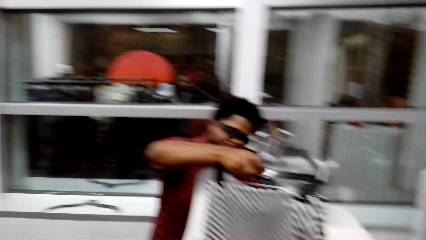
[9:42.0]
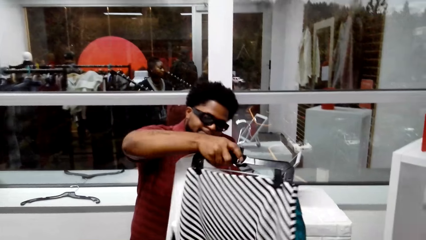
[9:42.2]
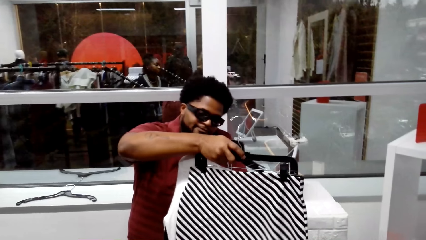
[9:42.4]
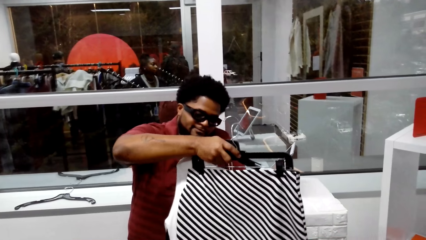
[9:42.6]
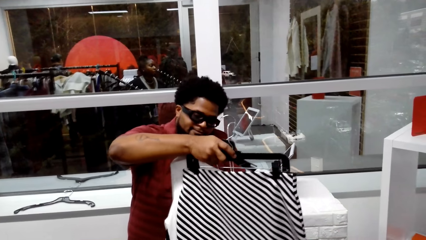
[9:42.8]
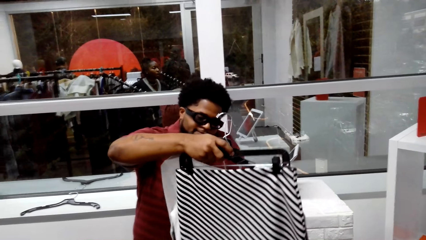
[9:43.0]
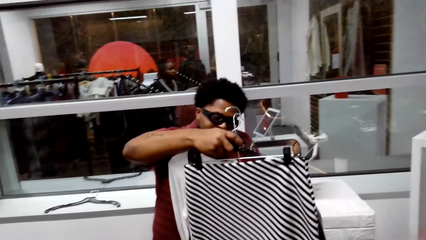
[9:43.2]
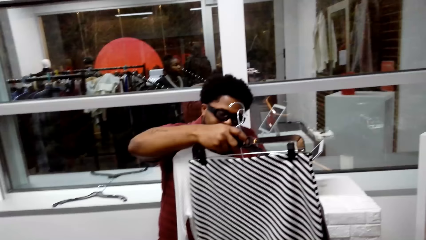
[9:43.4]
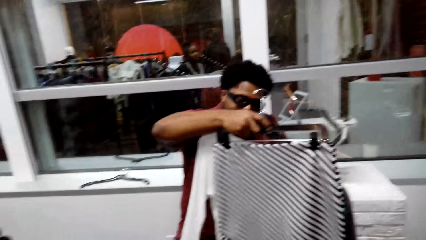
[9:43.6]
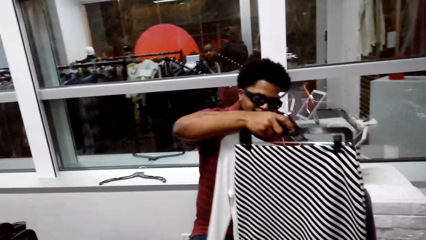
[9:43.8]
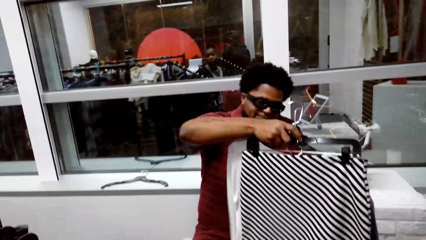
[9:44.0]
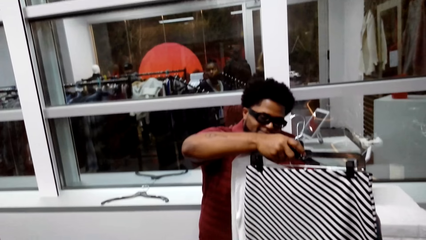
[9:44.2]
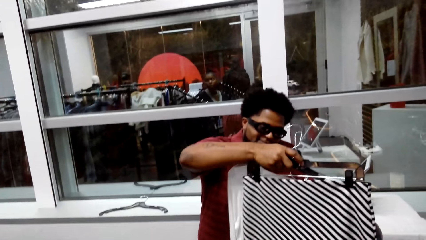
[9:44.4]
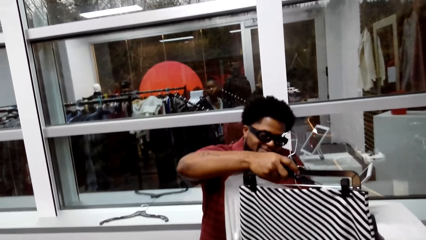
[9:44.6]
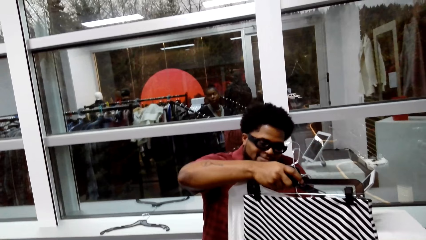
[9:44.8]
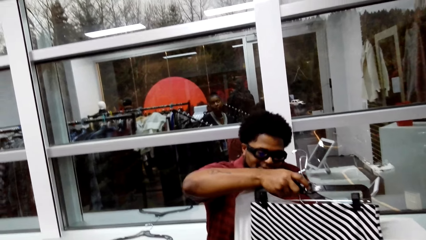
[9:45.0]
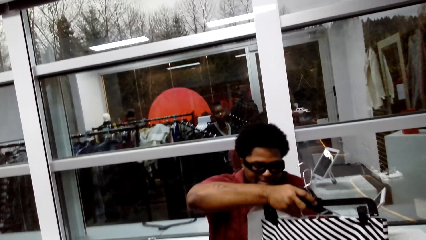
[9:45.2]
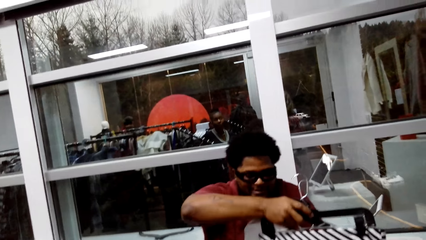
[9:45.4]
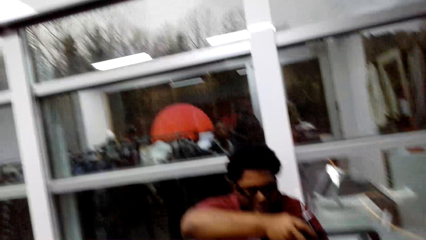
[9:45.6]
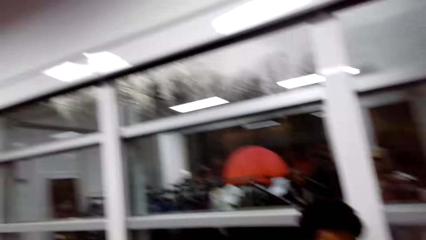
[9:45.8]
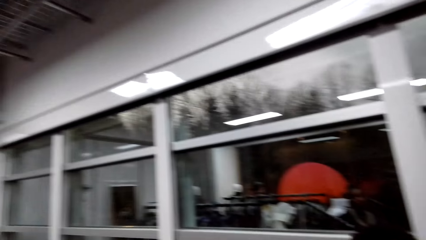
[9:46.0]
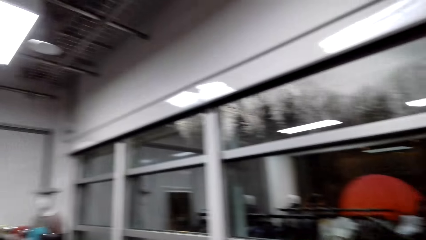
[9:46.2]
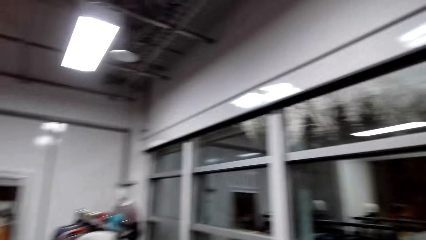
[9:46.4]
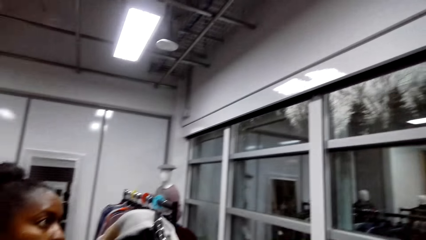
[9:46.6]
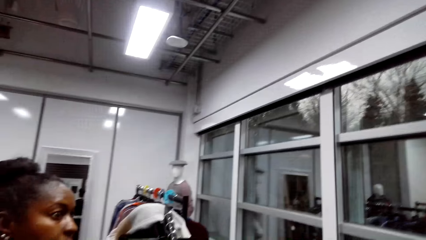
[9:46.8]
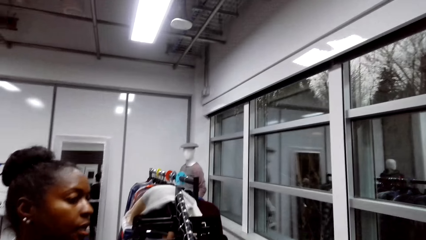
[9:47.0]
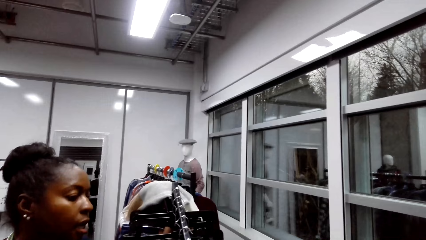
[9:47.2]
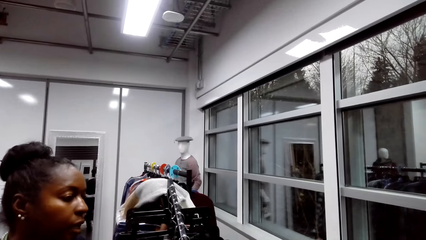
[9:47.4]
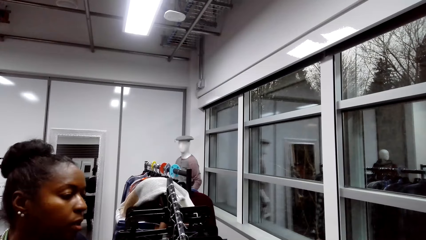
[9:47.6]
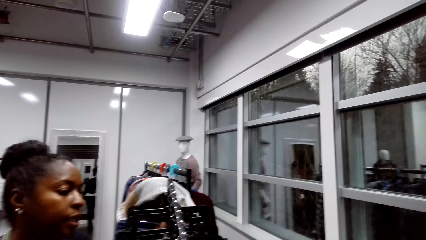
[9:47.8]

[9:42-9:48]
The woman talks to the cashier. The cashier looks at clothes and holds clothes up.

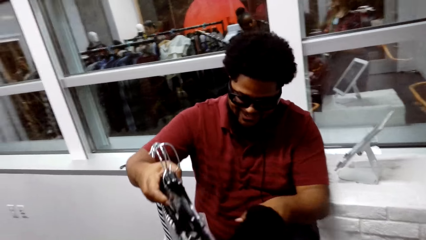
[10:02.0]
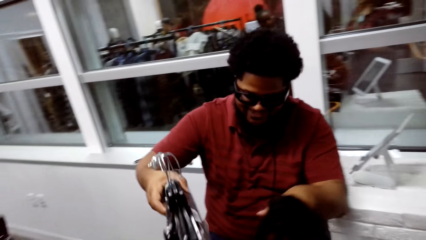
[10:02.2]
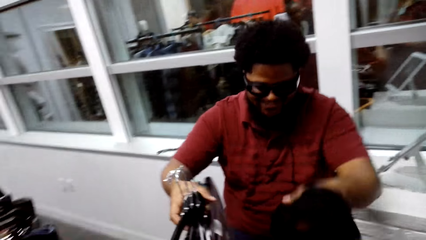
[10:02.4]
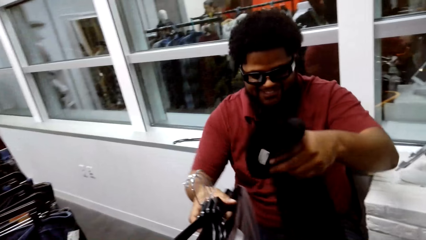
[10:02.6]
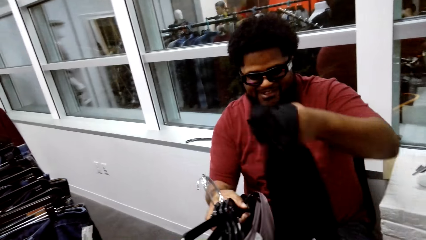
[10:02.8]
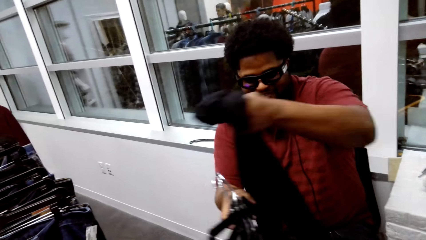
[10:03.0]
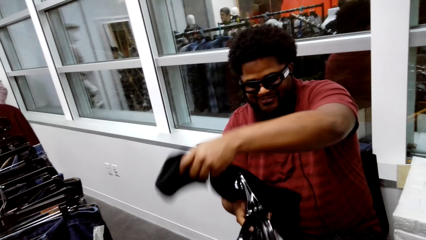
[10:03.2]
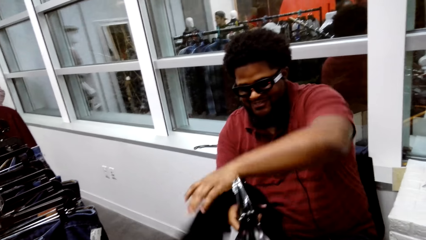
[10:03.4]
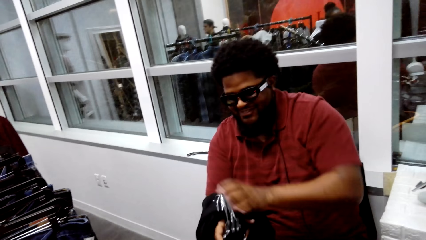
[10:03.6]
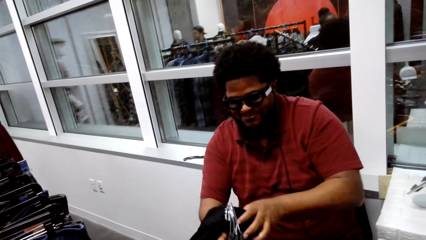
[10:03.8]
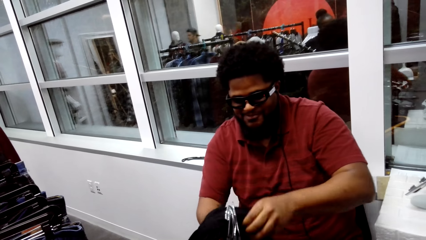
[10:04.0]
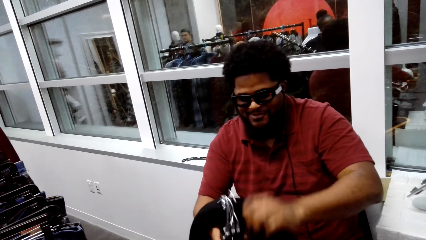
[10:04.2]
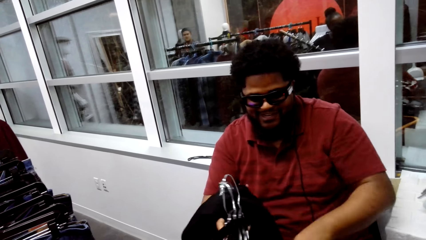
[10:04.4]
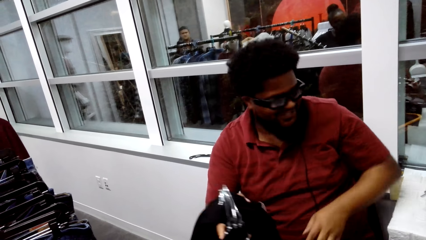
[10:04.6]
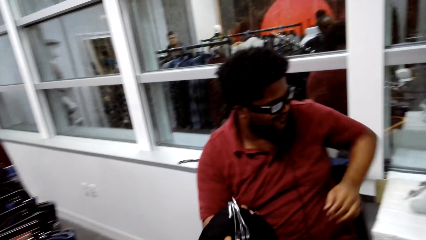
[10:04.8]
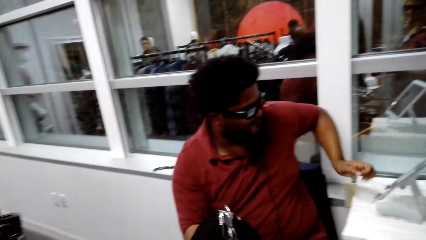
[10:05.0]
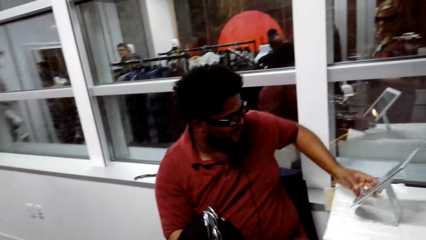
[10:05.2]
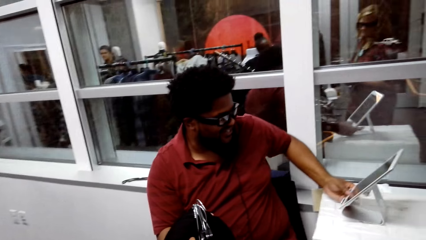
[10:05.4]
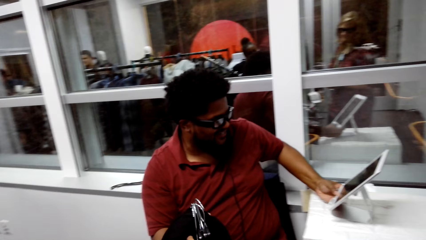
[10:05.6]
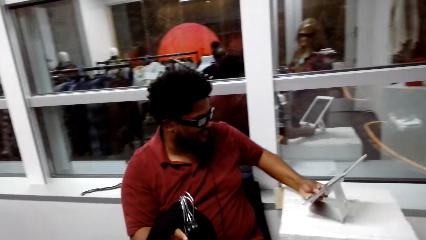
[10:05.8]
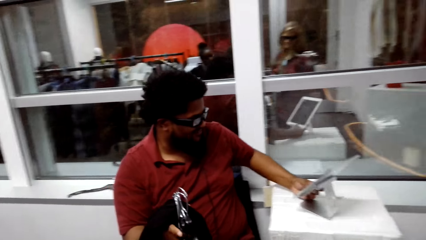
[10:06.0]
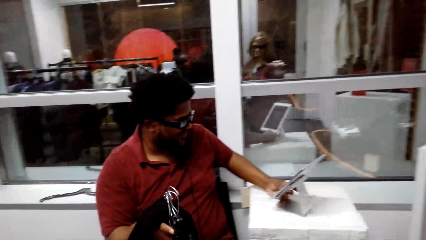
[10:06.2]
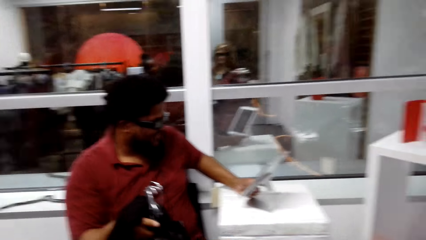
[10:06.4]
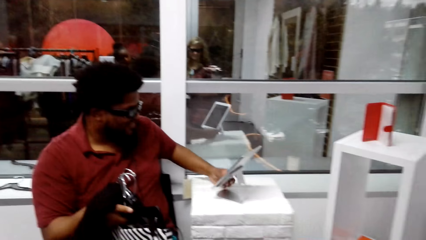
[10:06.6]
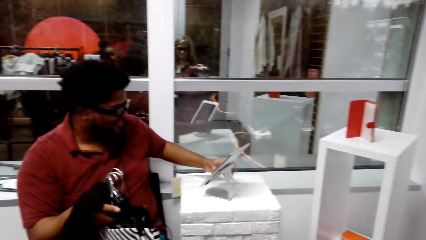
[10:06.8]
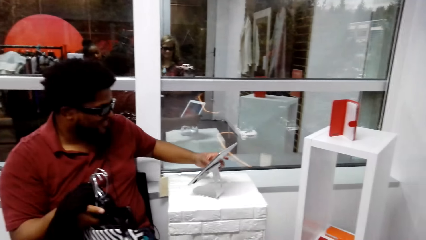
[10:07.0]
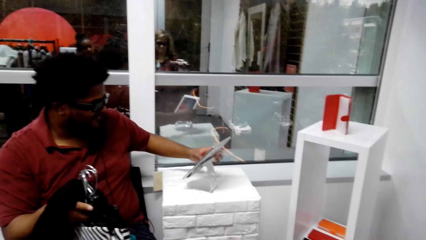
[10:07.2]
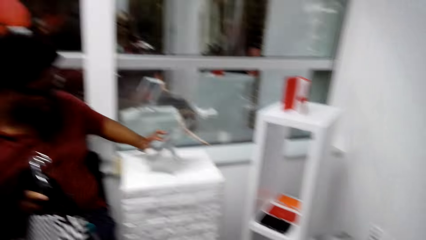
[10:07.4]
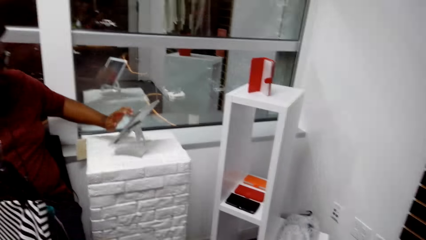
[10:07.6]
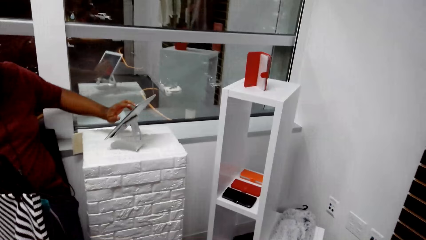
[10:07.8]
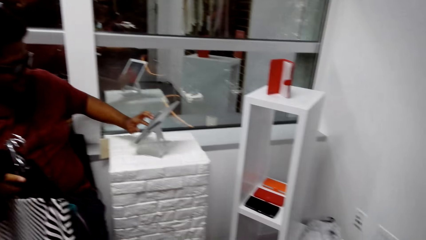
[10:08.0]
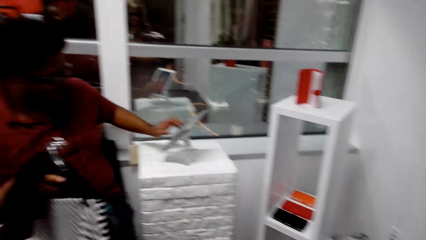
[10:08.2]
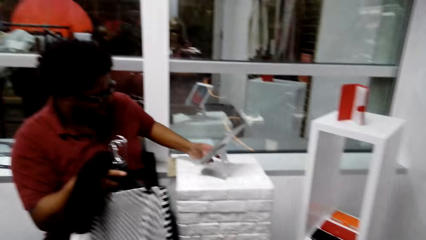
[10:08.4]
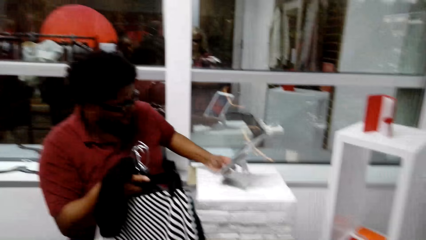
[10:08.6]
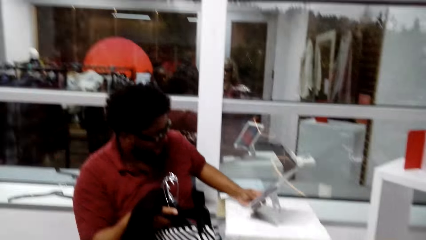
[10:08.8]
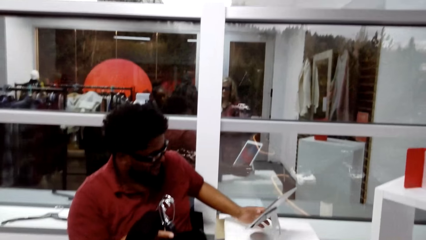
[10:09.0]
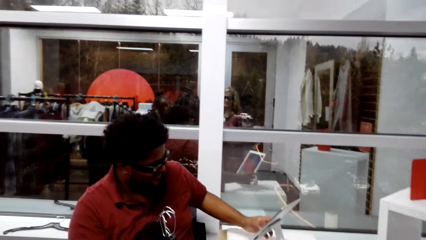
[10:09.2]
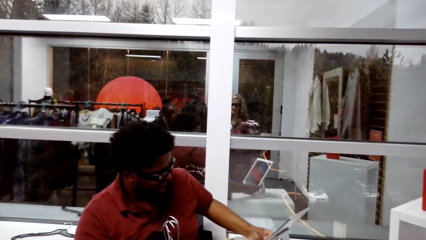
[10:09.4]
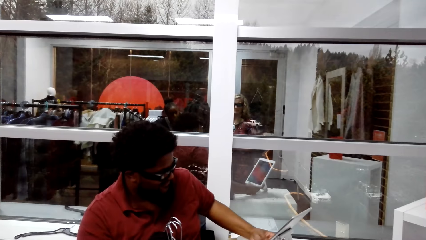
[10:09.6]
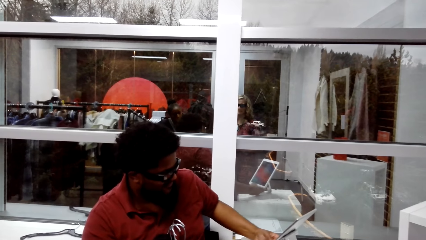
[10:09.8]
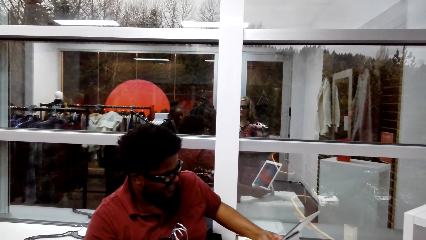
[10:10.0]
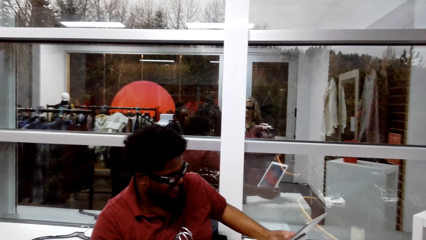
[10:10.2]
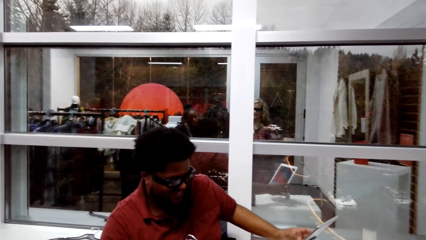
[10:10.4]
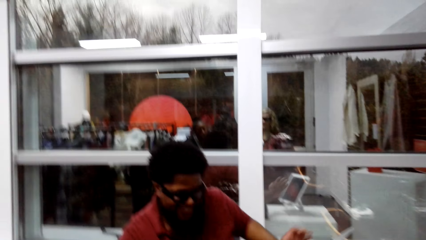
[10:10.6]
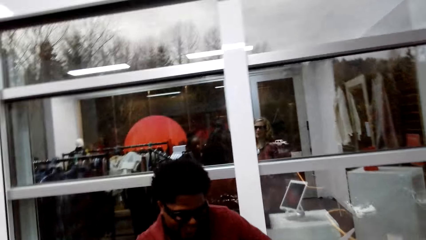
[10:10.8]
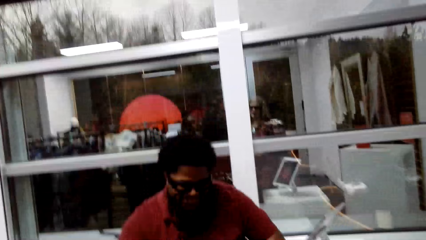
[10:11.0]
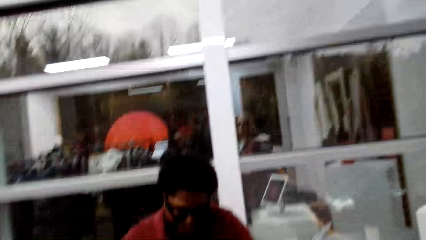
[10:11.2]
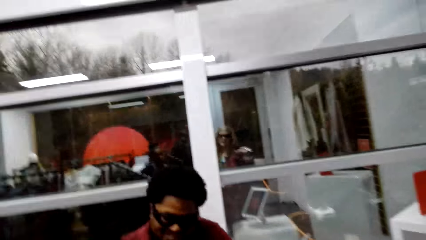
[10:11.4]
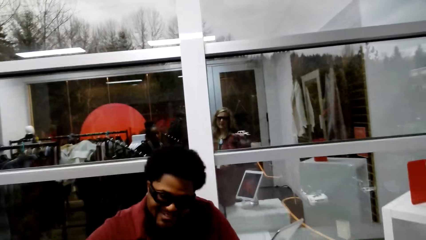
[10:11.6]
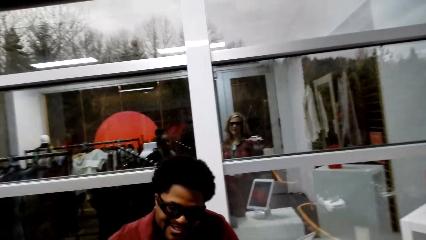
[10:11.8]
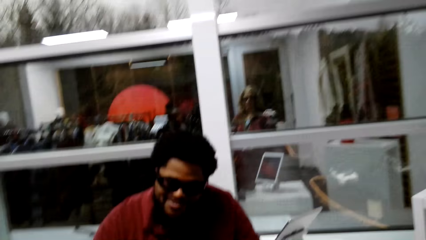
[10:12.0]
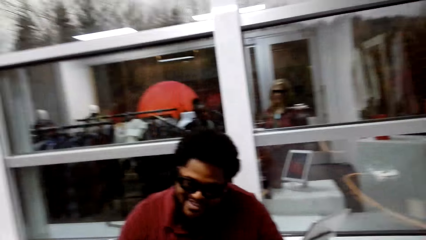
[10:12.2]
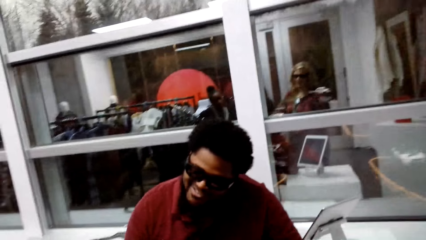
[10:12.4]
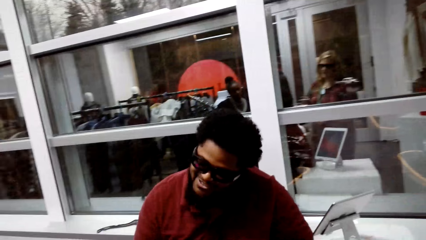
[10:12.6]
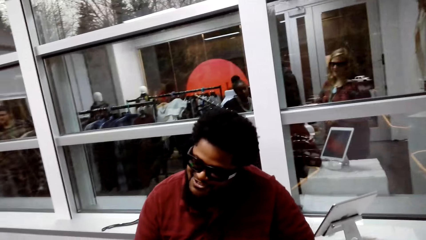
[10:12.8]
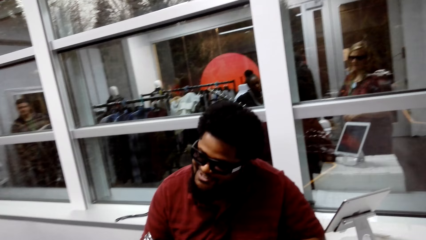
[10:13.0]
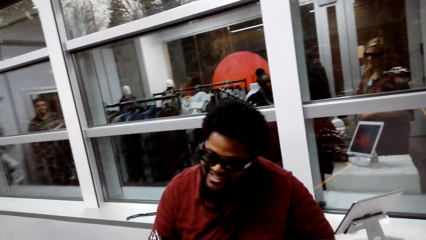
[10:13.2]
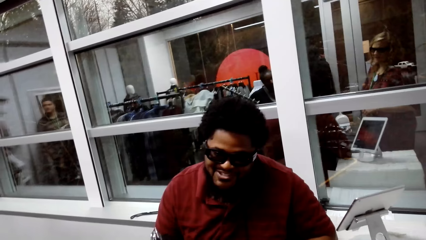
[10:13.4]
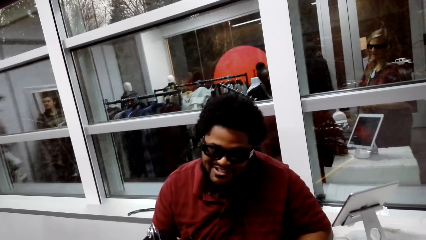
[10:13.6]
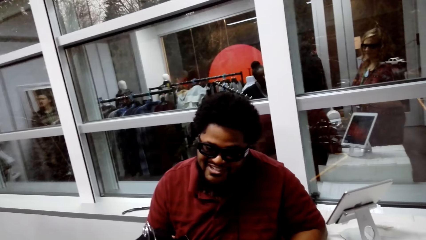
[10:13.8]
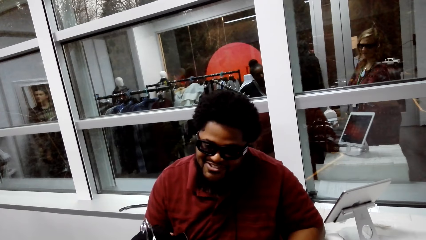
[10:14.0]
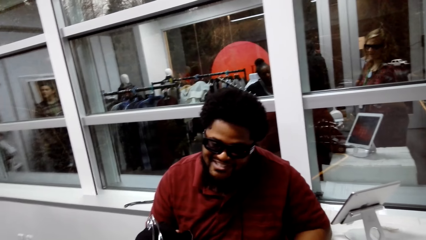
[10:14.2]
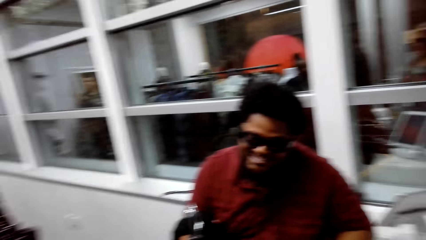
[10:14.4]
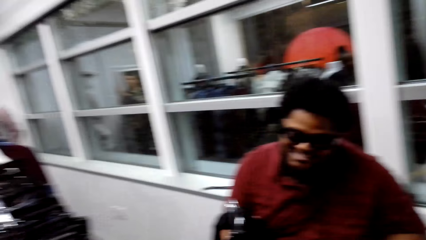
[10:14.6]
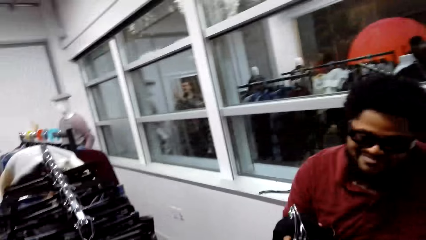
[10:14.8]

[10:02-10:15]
The store keeper puts a cloth on top of the hanger. The store keeper clicks on the tablet on the table. The woman talks to the store keeper. The store keeper holds clothes. The store keeper holds clothes and talks. The camera wearer converses with the store keeper and the woman.
